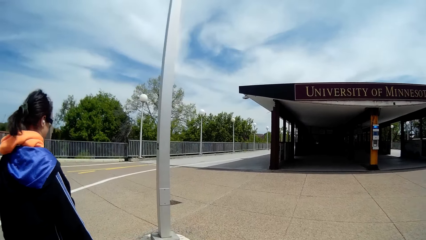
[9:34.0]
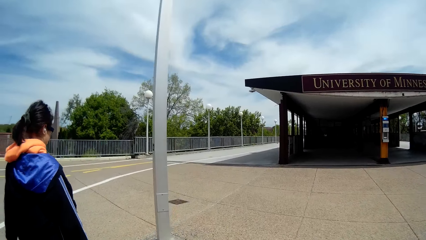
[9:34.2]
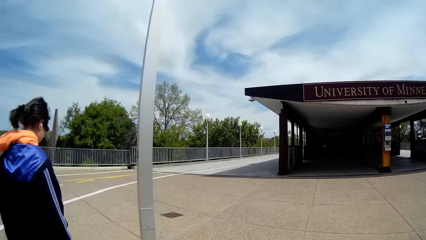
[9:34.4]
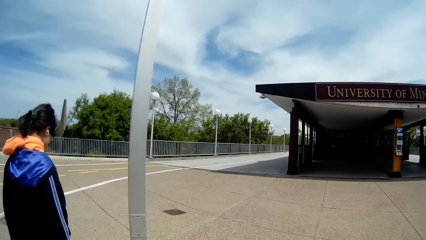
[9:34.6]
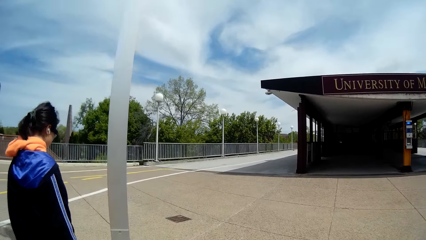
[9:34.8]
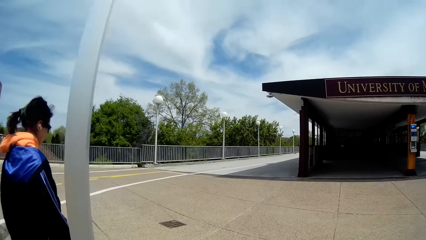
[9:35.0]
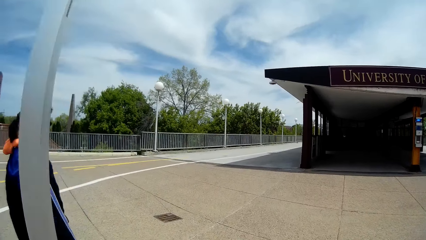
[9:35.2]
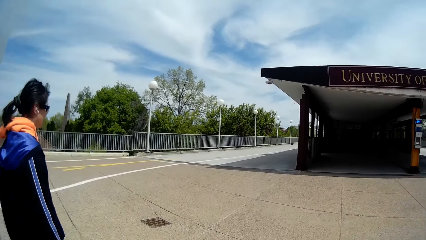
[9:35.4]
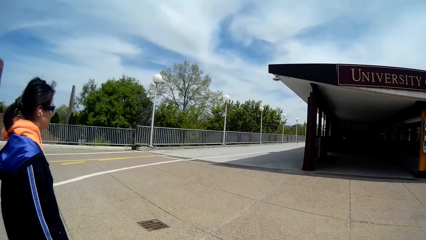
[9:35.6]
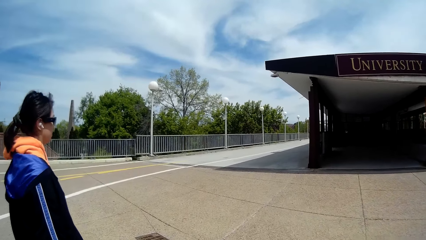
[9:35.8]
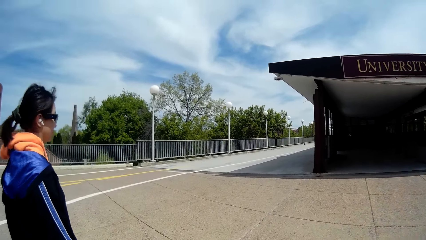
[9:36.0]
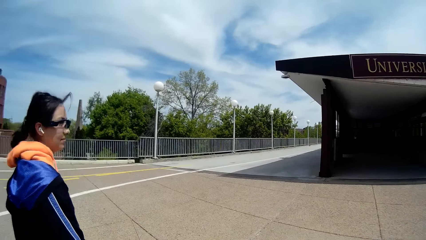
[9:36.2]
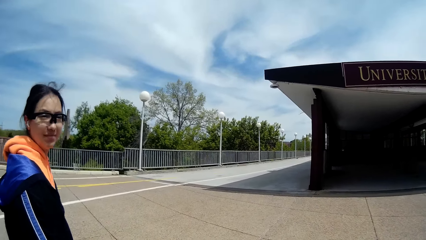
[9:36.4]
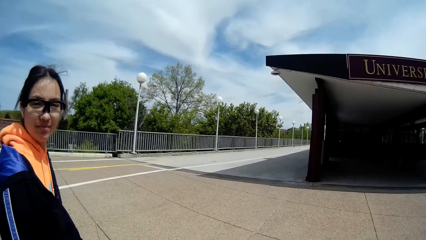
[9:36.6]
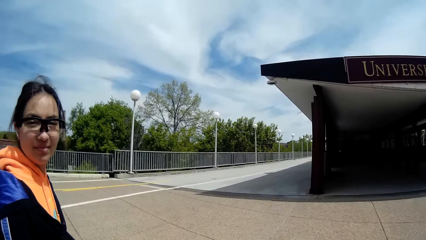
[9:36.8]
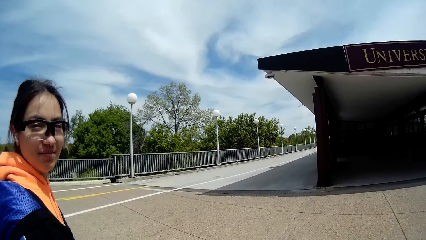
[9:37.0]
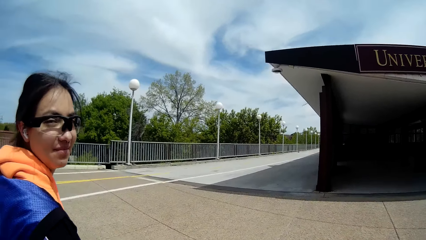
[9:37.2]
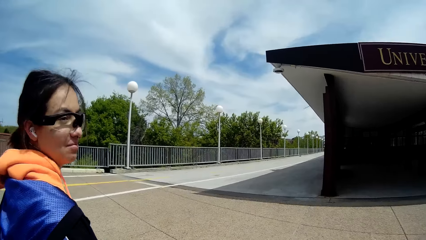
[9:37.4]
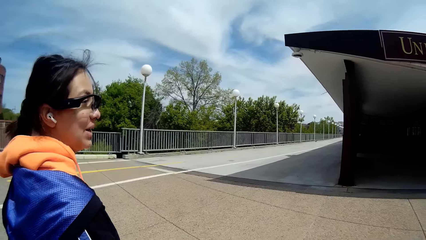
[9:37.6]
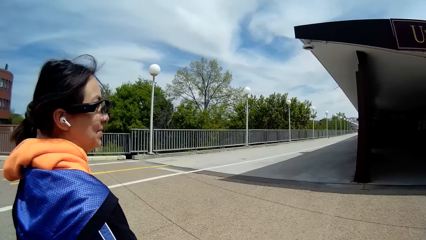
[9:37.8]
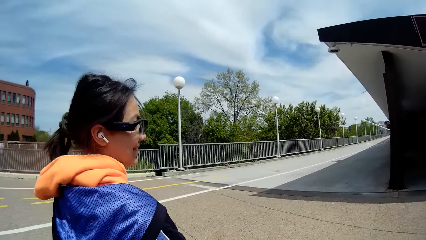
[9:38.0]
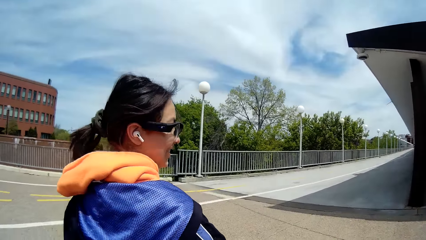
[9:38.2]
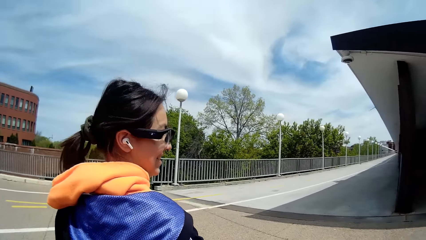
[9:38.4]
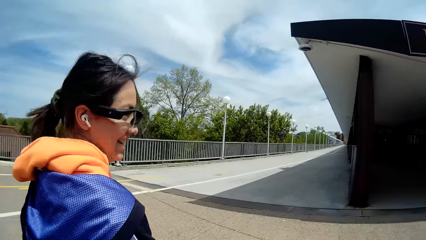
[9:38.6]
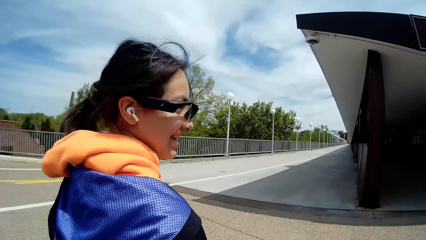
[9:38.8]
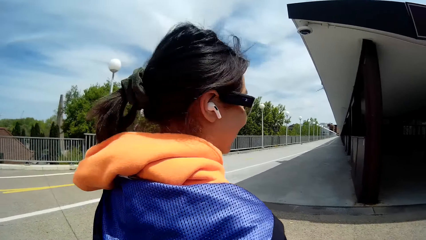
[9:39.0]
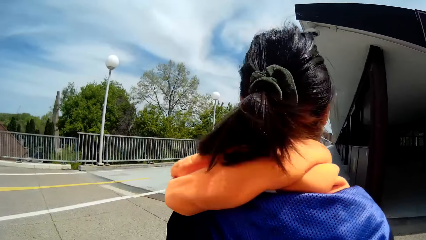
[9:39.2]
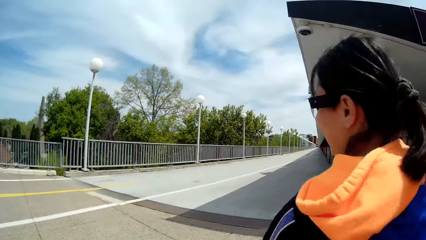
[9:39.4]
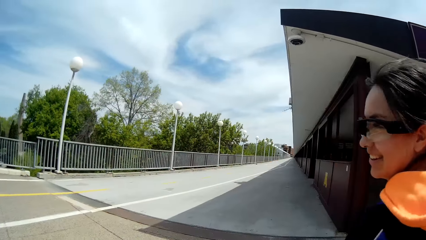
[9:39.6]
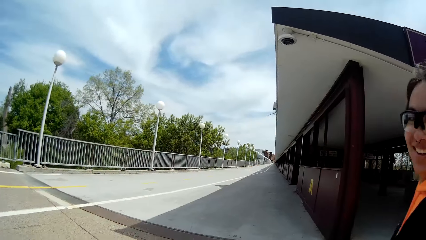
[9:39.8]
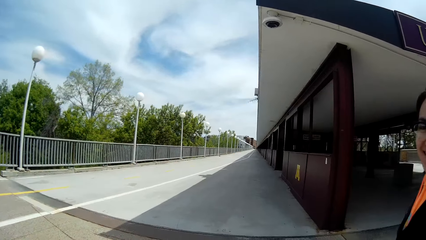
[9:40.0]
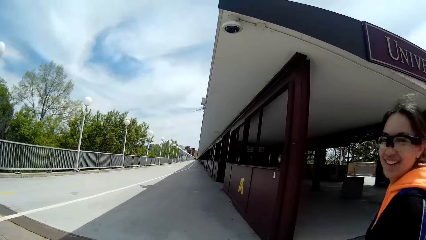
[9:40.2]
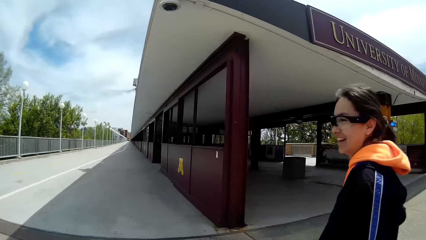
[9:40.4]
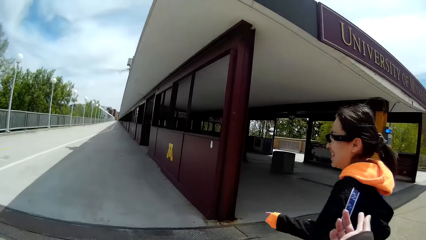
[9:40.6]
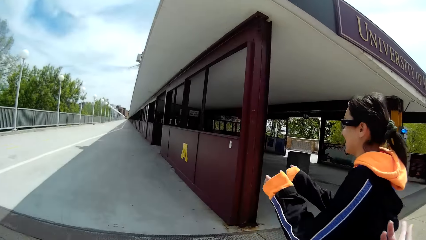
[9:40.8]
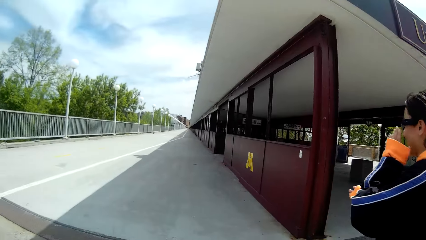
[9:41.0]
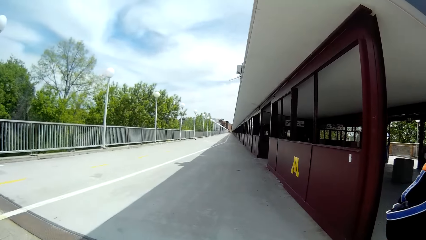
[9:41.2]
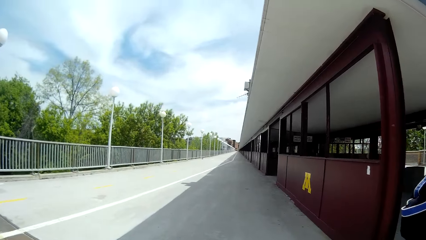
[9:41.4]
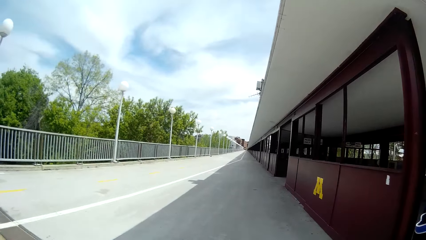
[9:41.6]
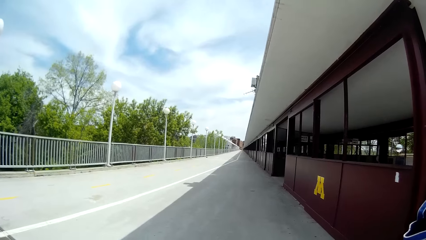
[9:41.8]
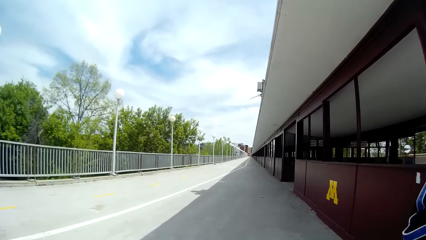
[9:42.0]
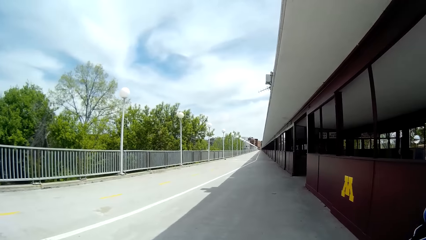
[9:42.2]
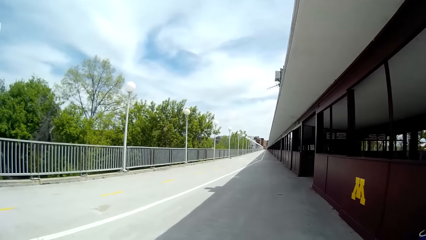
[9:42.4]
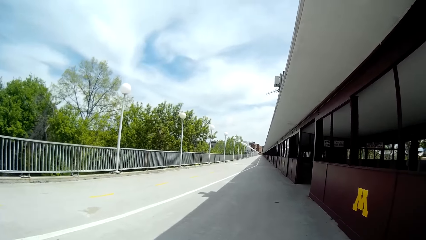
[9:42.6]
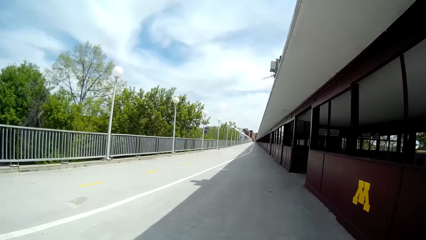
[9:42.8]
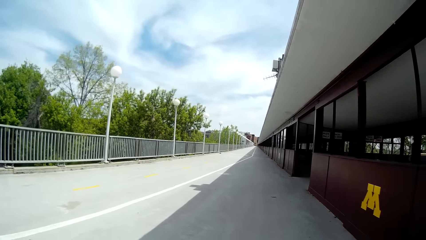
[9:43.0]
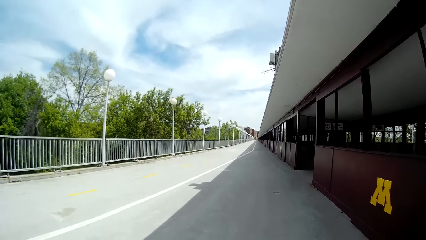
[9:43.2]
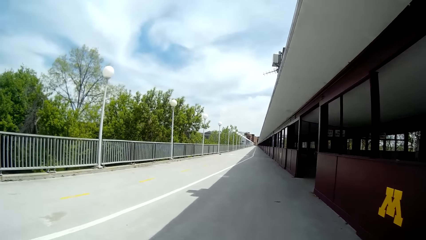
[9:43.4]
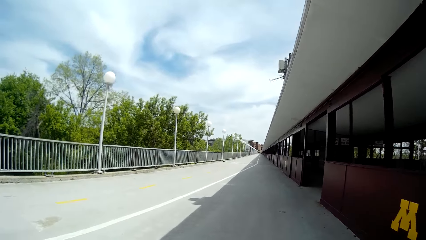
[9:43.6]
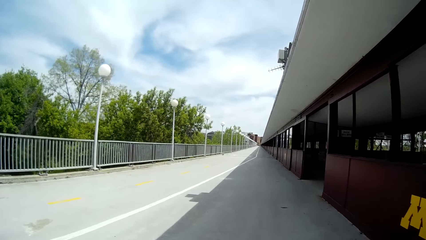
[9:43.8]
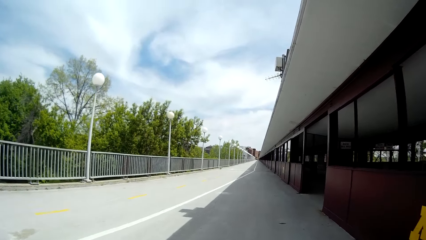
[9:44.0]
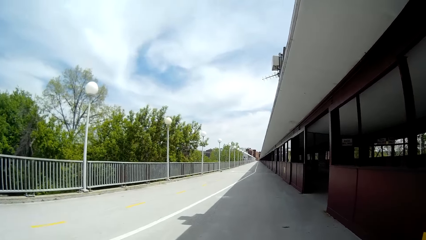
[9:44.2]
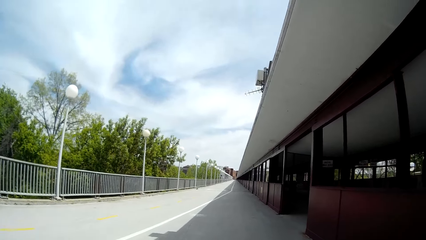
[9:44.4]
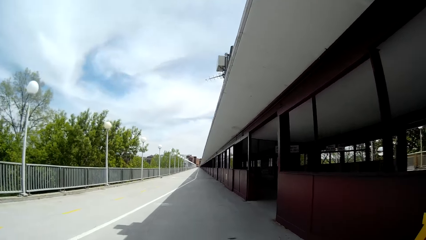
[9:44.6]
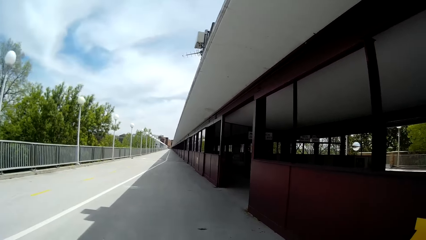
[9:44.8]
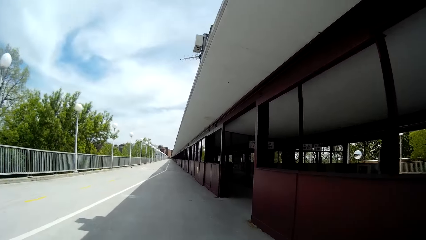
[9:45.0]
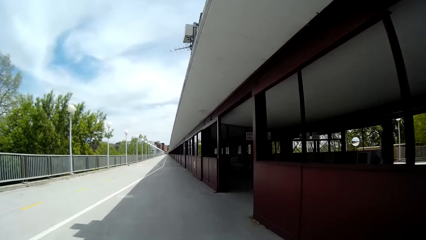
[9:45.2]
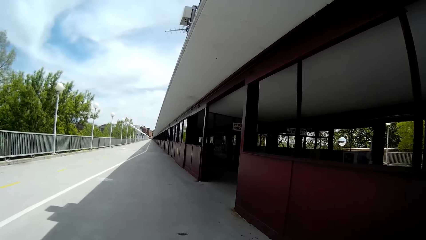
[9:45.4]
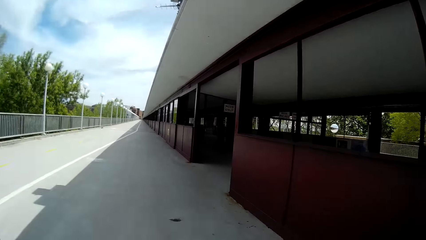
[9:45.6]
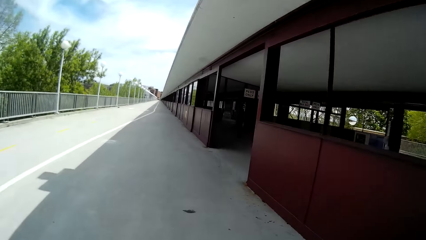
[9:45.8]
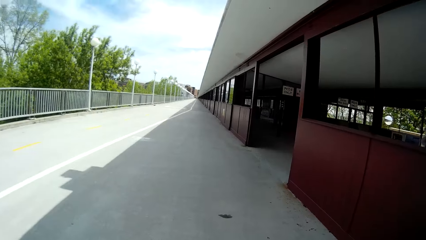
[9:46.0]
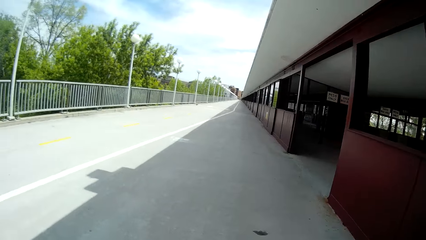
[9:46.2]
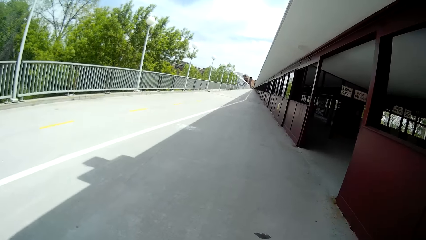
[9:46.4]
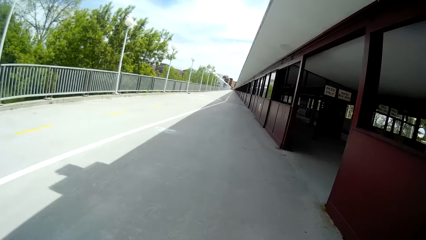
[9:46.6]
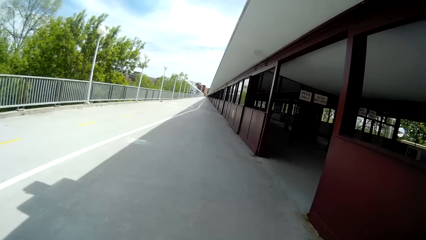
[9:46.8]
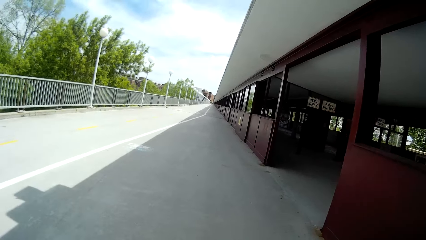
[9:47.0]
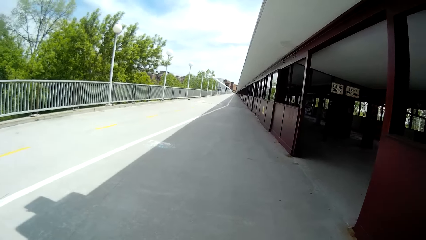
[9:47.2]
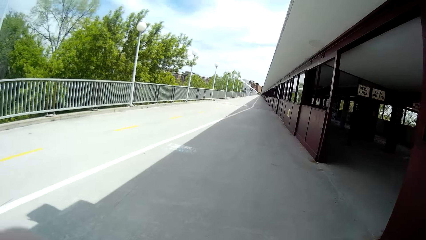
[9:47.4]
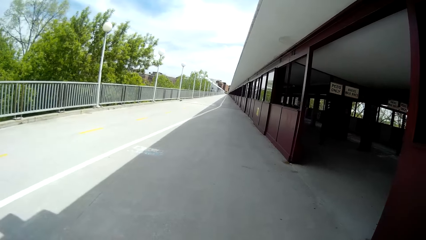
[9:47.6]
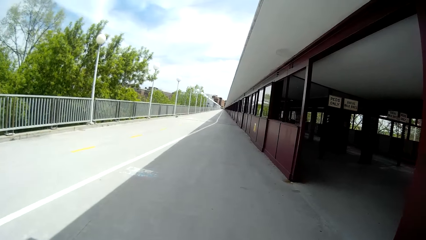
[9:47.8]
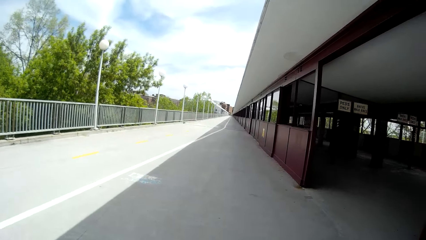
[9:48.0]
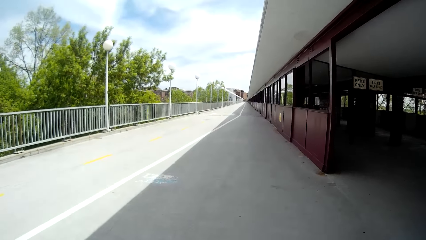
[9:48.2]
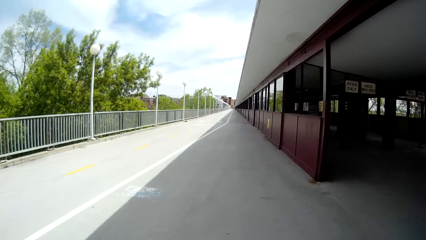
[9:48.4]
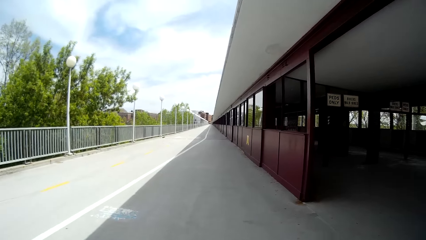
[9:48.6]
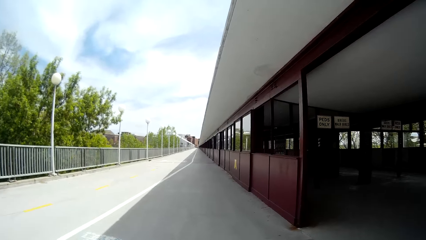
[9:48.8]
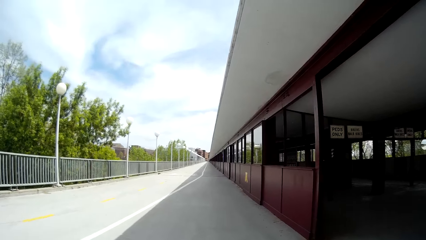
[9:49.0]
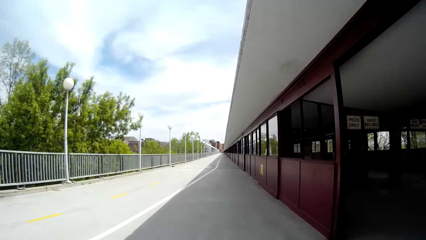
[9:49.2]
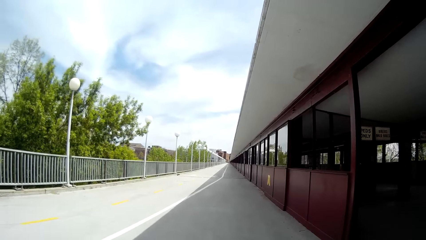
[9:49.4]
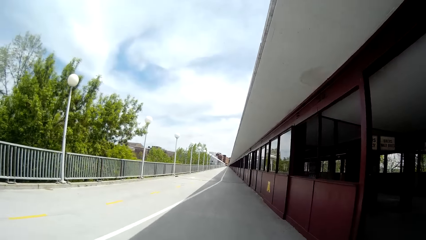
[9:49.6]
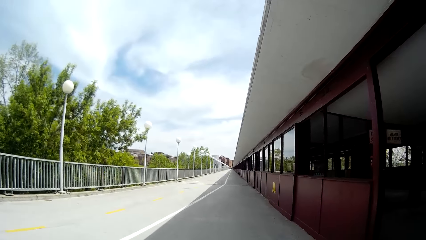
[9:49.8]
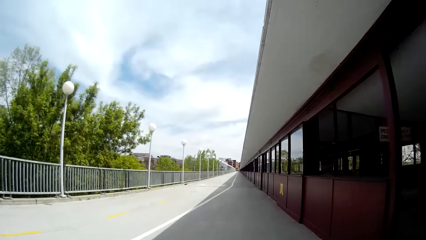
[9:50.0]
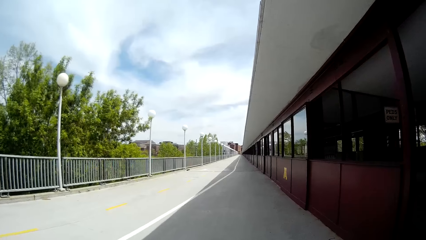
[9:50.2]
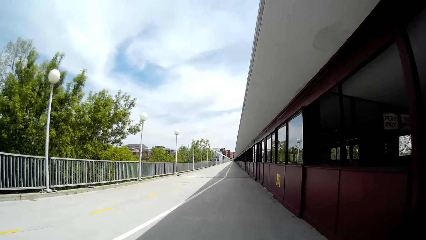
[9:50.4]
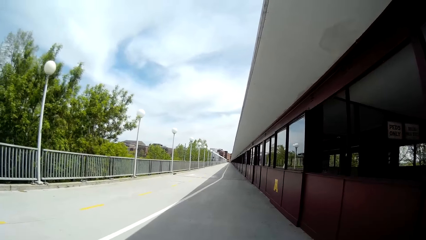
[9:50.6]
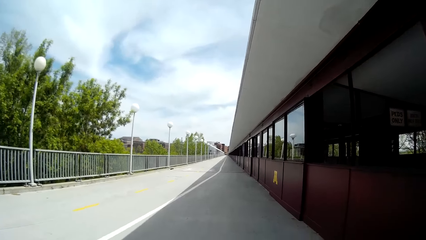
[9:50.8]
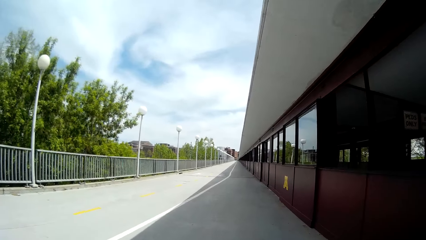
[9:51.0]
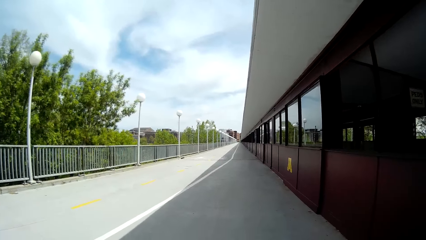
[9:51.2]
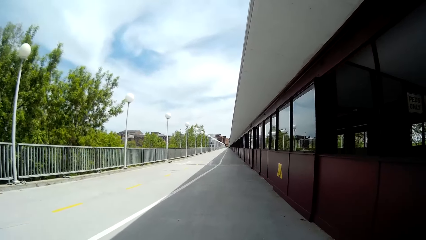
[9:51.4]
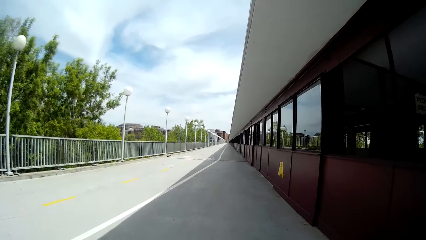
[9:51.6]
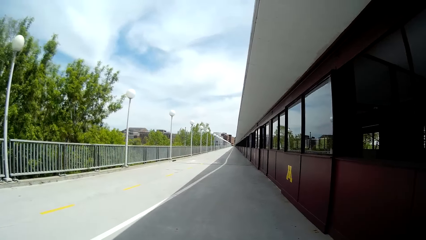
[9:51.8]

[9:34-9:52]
The camera wearer interacts with the woman. The woman adjusts glasses on her face with her left hand. The camera wearer walks on the sidewalk.
